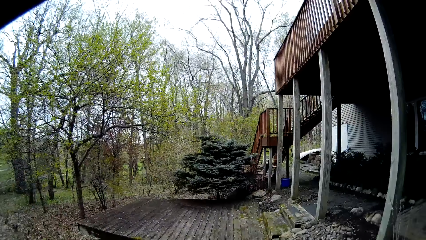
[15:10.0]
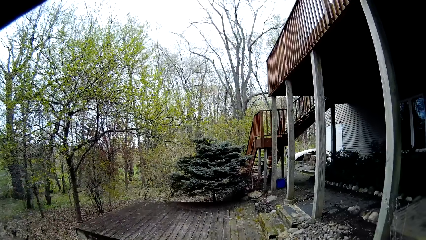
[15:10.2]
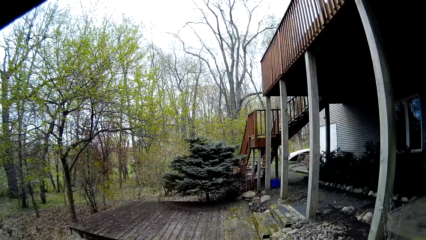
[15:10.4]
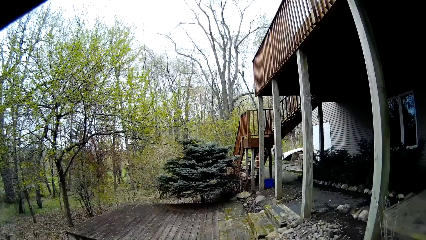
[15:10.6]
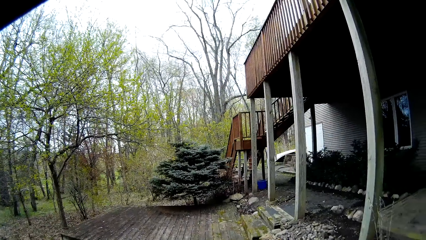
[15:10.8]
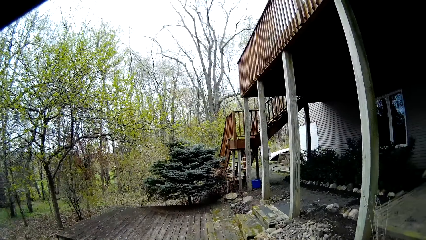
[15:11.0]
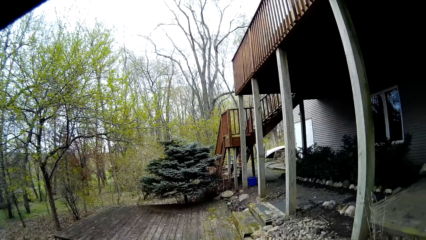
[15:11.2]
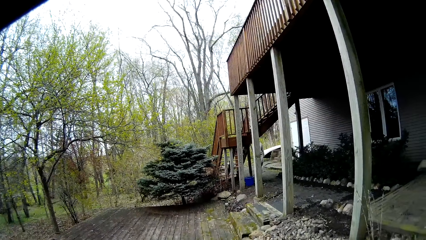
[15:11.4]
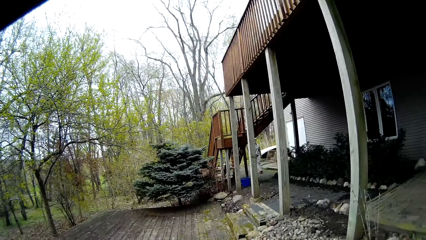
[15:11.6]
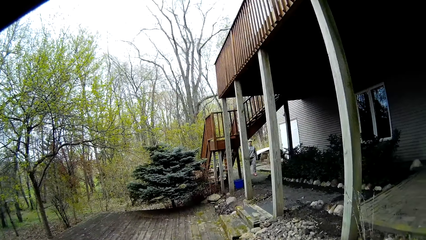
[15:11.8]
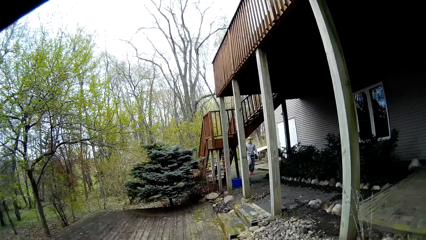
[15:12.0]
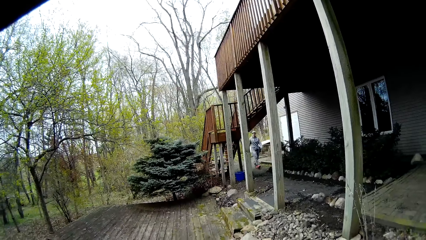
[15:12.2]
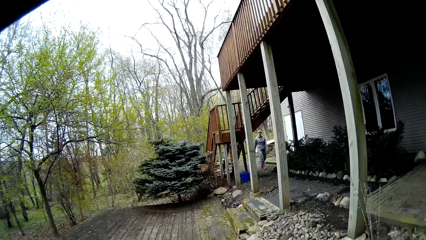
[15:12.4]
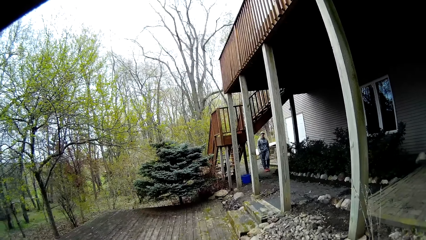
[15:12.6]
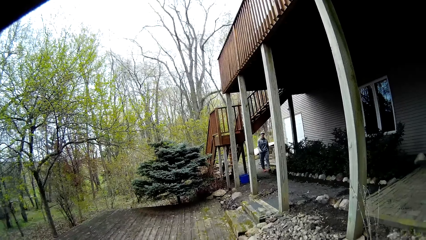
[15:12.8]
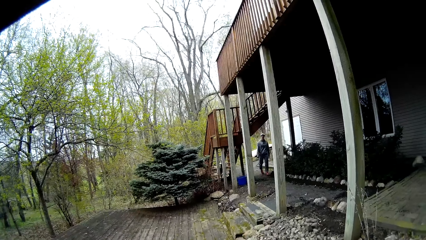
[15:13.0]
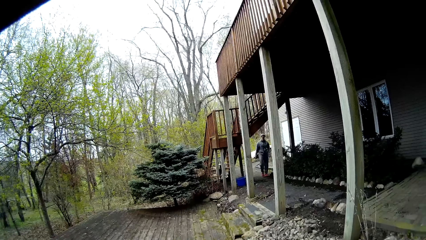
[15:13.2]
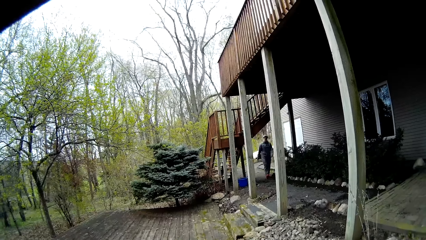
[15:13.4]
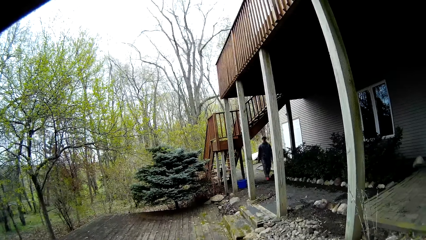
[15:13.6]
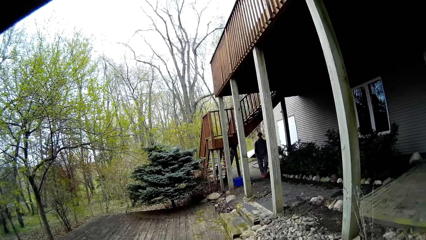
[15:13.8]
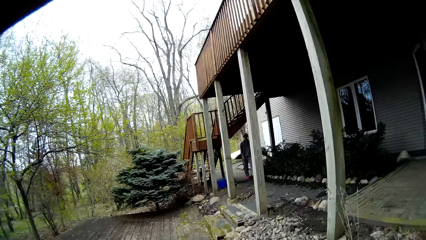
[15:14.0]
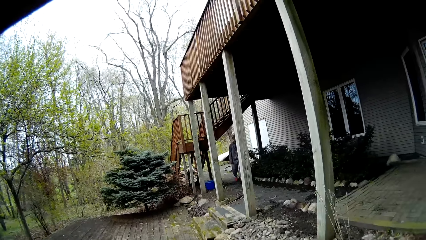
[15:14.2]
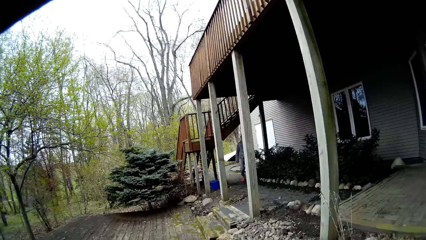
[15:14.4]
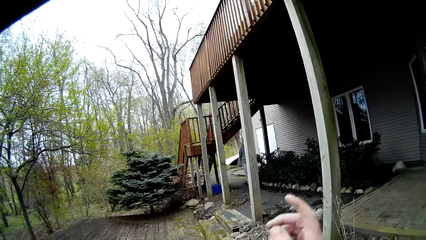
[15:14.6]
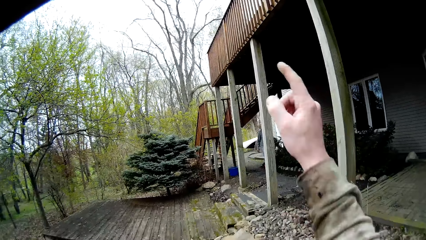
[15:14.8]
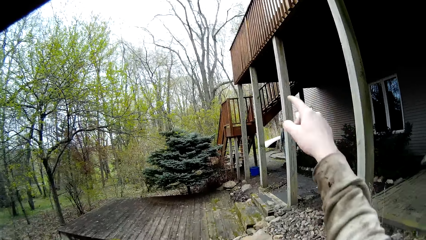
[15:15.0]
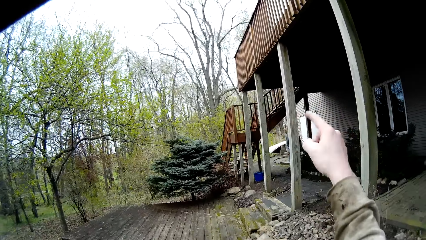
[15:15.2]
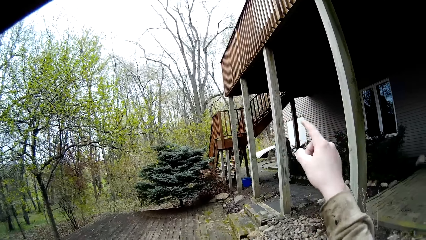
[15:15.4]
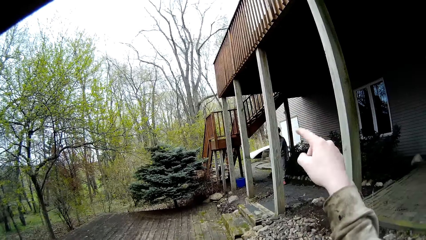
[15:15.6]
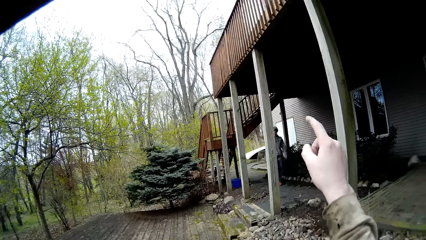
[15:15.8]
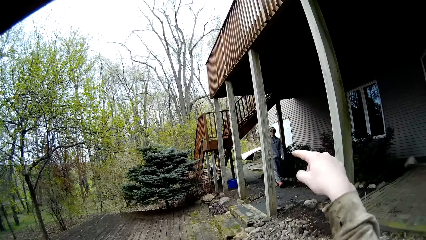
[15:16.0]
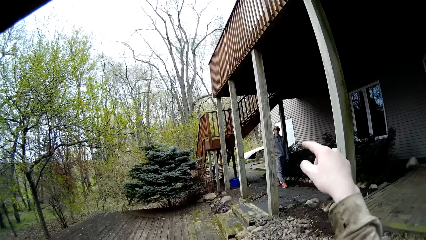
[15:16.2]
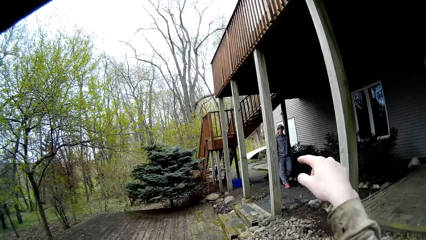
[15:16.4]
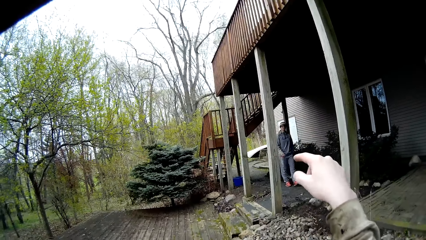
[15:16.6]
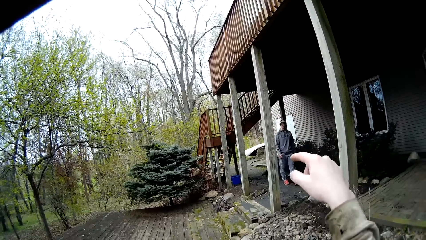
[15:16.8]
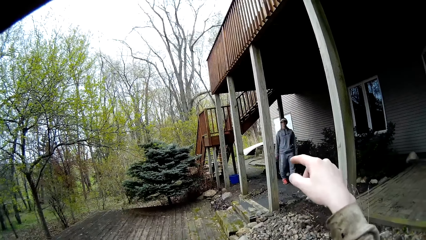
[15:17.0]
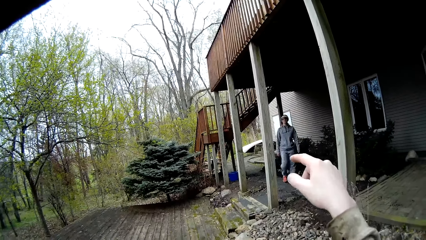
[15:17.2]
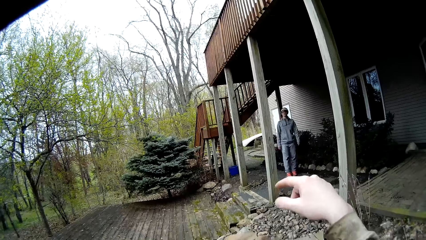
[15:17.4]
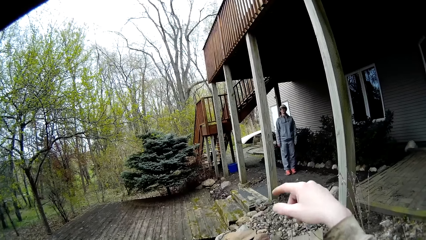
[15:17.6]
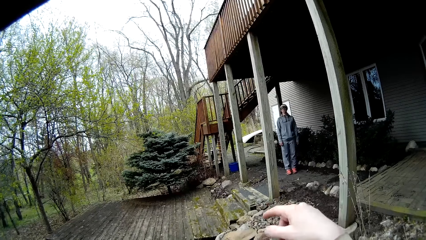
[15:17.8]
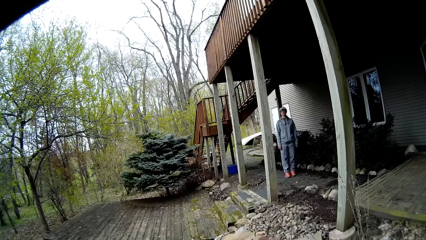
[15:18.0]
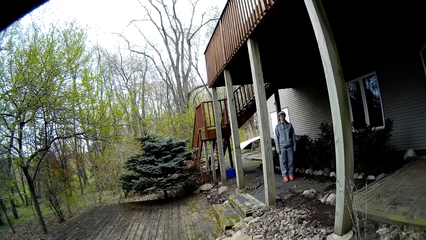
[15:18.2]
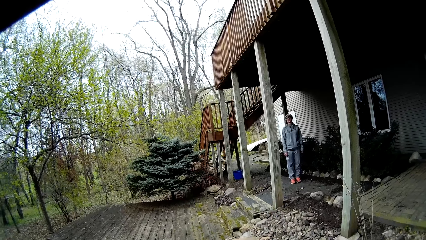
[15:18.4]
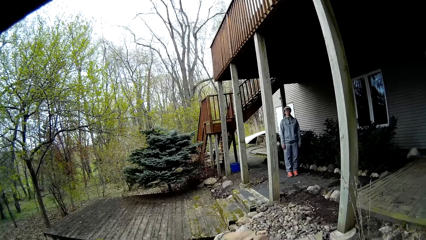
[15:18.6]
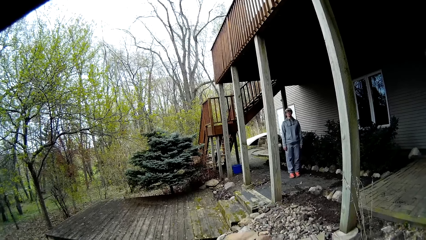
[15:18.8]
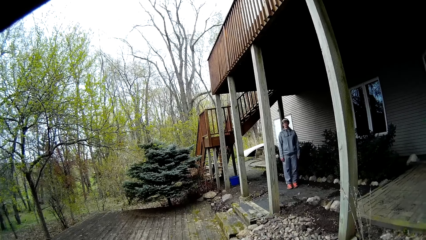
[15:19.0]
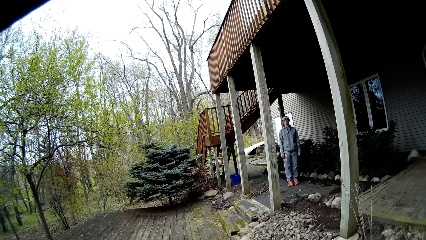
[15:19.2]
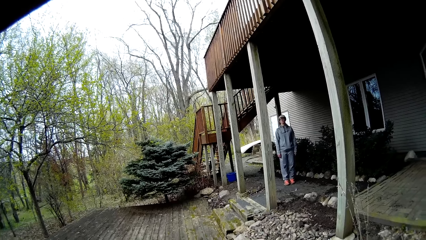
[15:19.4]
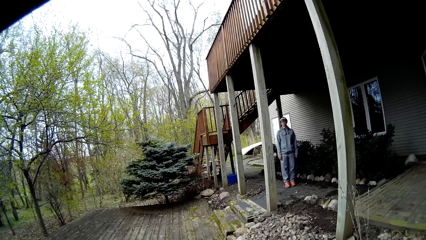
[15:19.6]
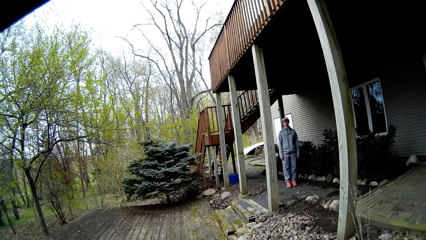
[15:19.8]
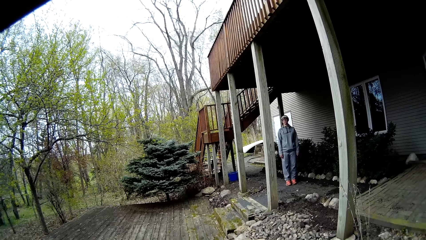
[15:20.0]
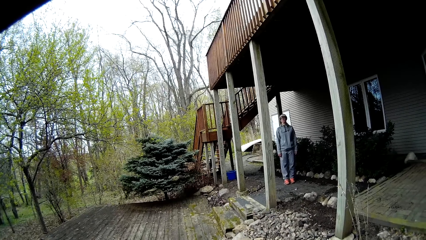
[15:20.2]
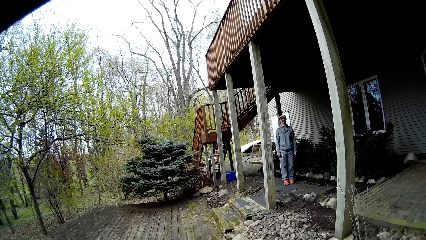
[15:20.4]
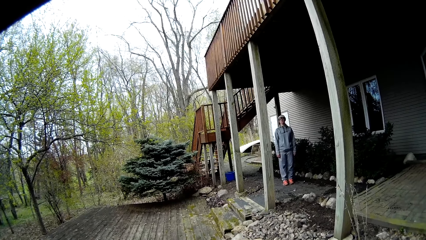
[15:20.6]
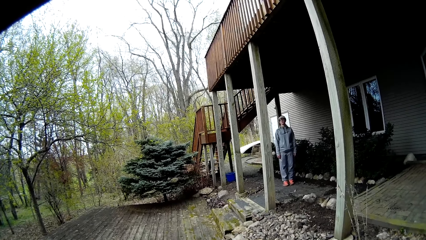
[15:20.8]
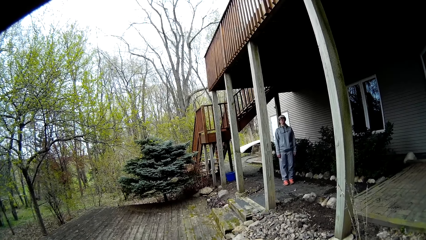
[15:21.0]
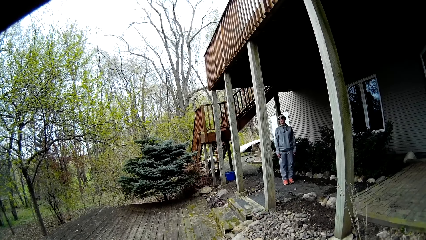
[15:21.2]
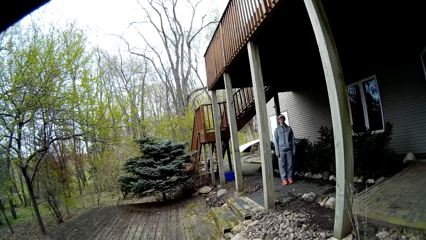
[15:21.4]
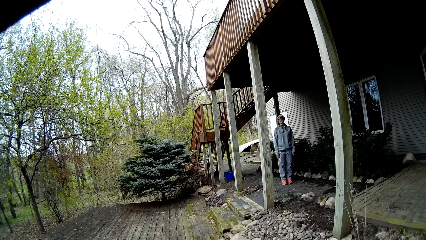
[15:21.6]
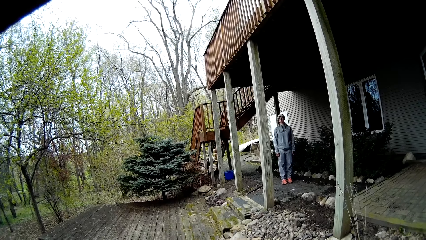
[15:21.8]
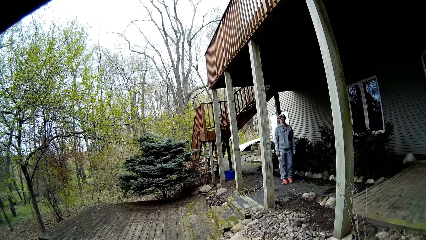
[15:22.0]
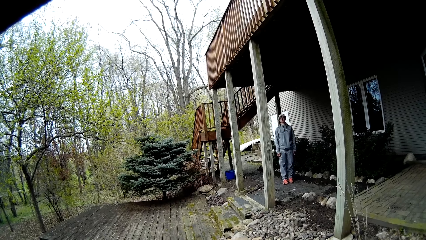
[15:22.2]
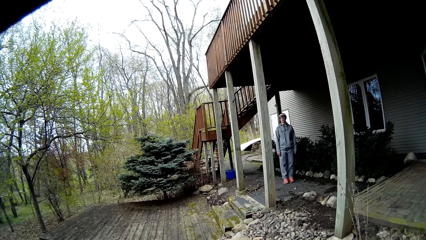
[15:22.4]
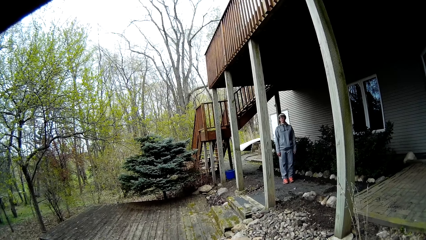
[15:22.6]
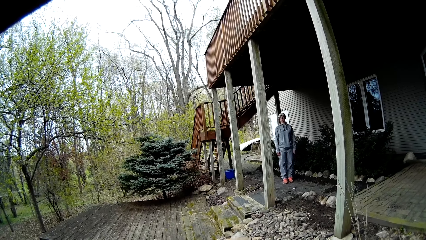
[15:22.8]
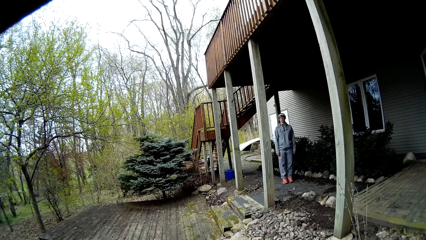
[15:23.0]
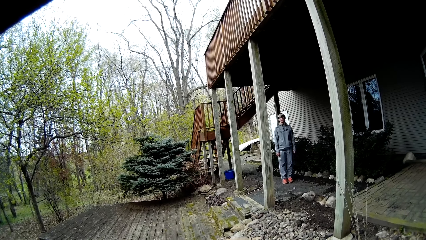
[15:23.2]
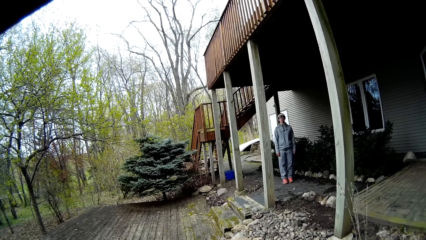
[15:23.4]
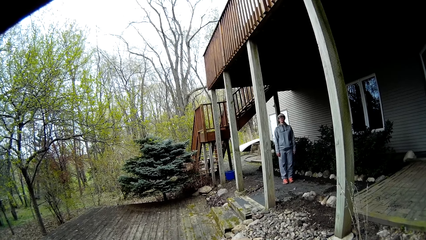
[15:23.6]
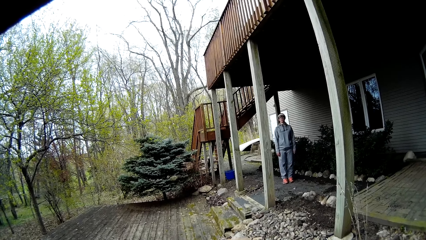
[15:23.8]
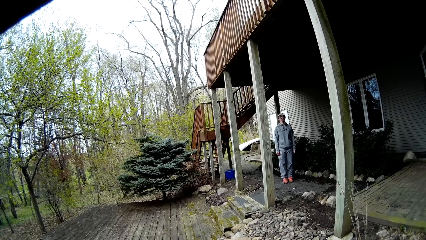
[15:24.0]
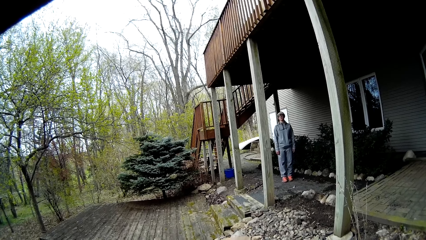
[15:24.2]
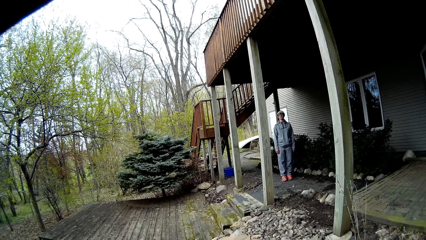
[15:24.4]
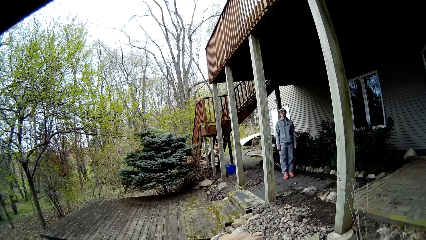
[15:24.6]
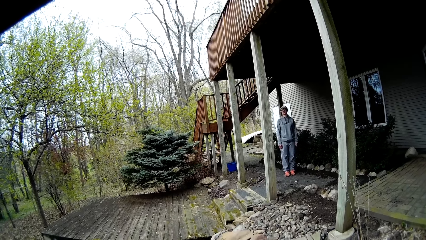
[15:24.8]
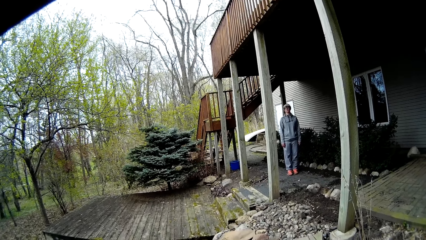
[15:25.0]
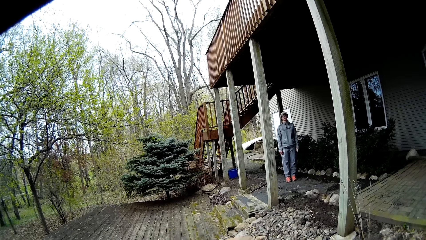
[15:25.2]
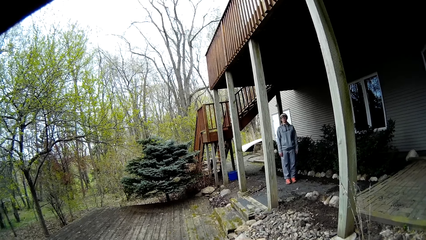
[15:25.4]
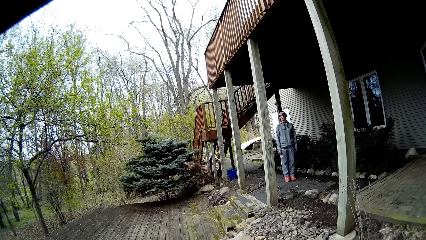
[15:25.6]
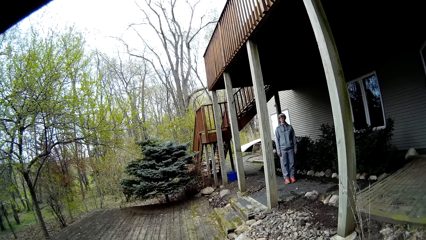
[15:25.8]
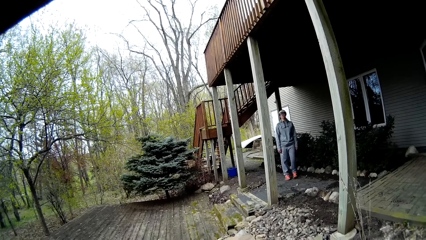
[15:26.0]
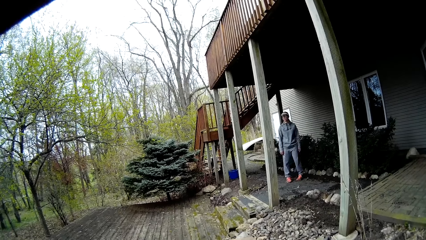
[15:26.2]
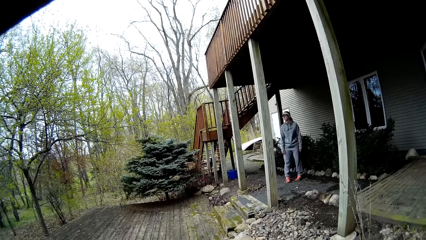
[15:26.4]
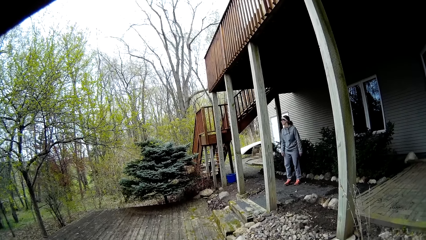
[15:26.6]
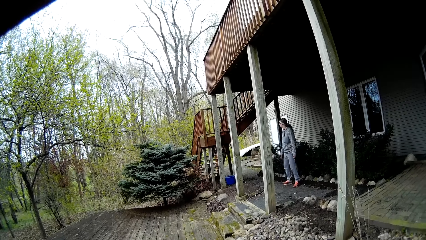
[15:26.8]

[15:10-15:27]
The camera wearer looks at the flower garden. They converse with a woman. They dialogue with the woman. They raise a hand and lower the hand. The woman stares at the camera wearer.
